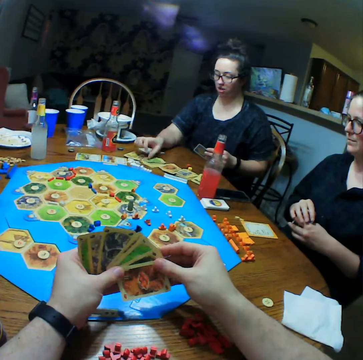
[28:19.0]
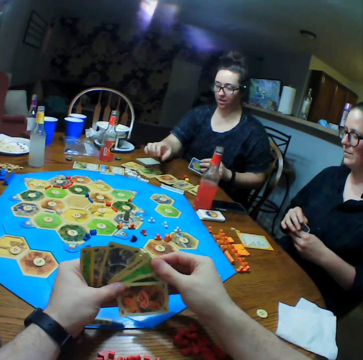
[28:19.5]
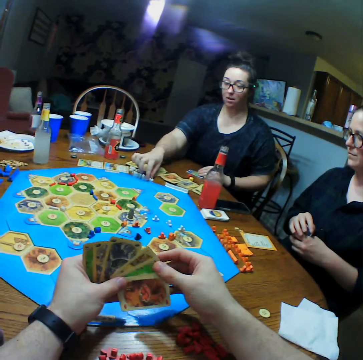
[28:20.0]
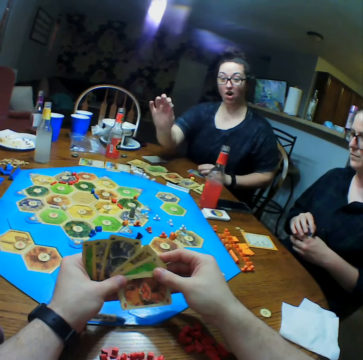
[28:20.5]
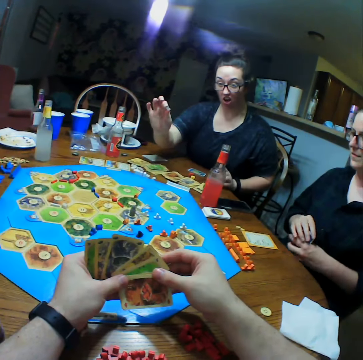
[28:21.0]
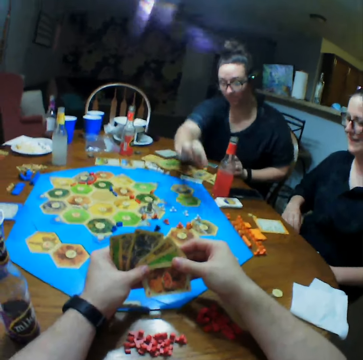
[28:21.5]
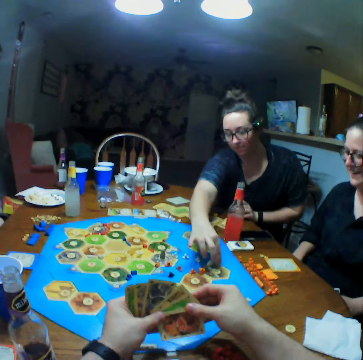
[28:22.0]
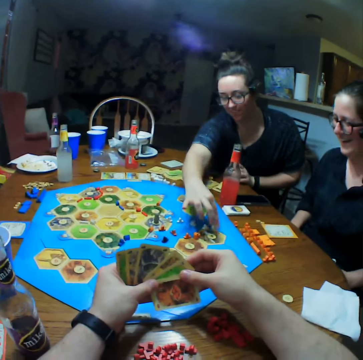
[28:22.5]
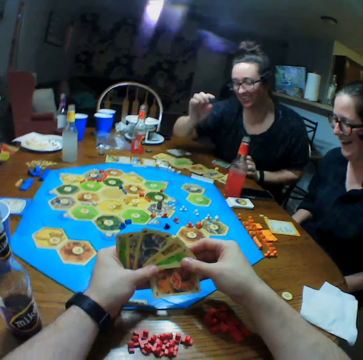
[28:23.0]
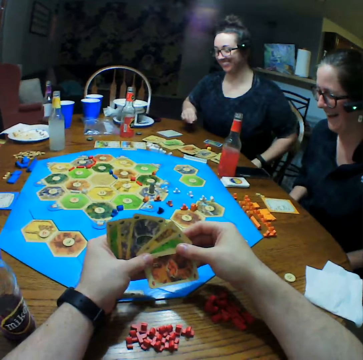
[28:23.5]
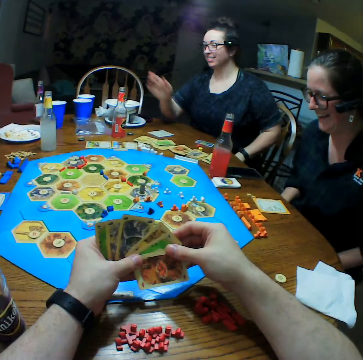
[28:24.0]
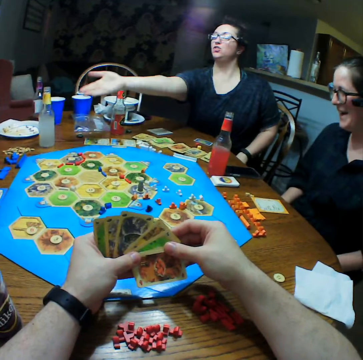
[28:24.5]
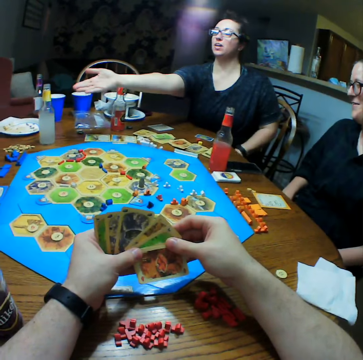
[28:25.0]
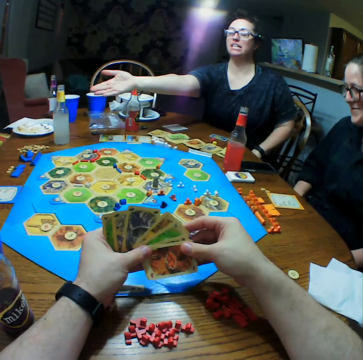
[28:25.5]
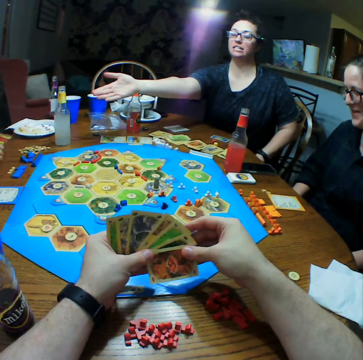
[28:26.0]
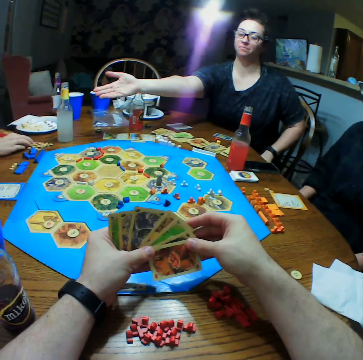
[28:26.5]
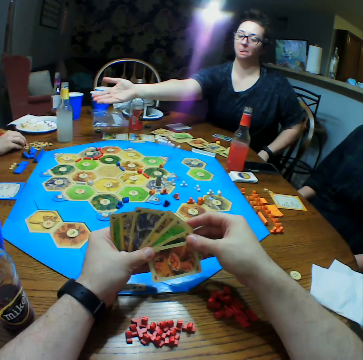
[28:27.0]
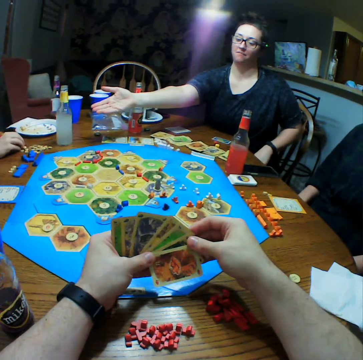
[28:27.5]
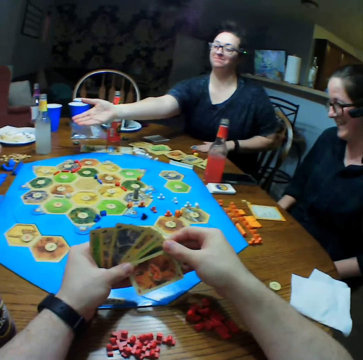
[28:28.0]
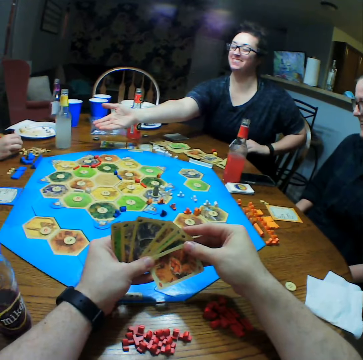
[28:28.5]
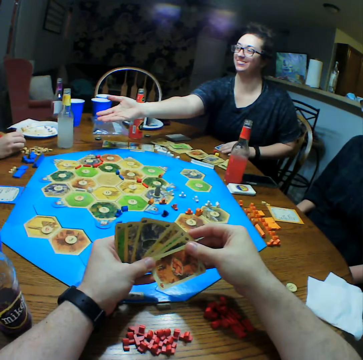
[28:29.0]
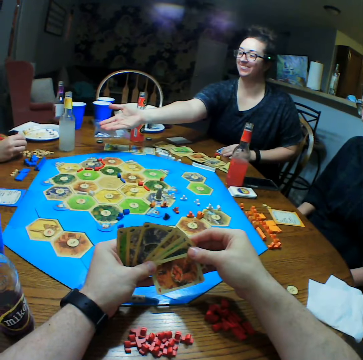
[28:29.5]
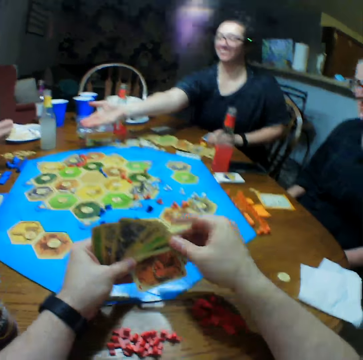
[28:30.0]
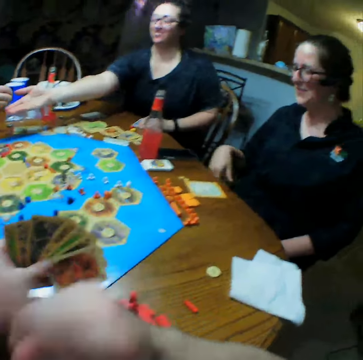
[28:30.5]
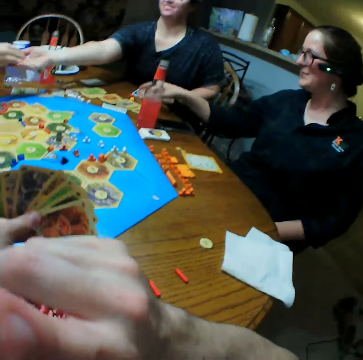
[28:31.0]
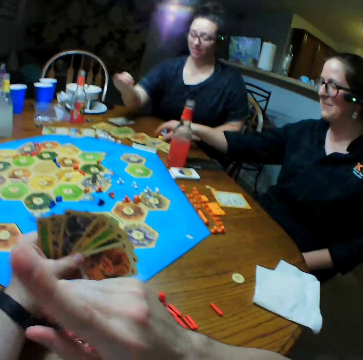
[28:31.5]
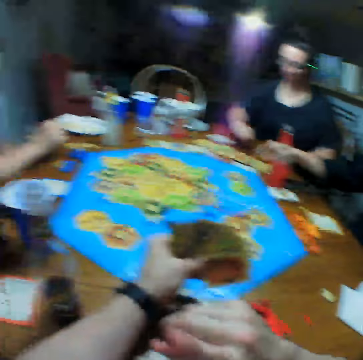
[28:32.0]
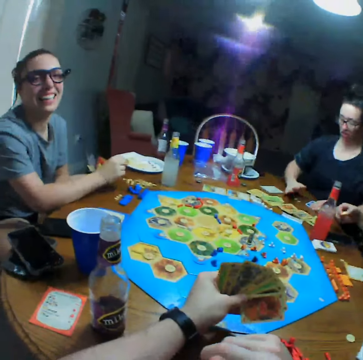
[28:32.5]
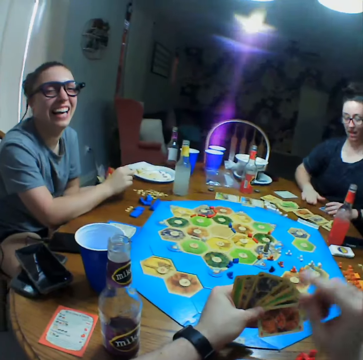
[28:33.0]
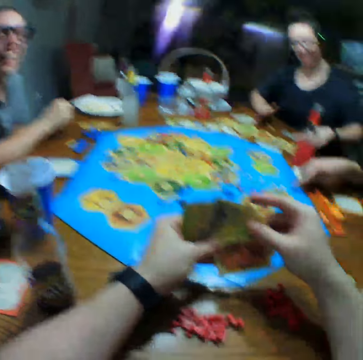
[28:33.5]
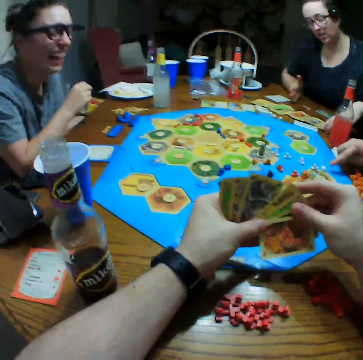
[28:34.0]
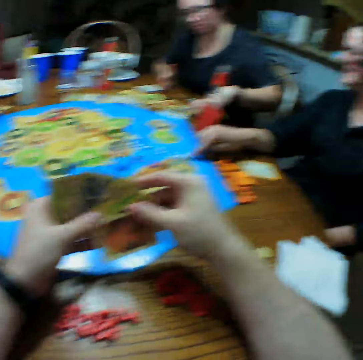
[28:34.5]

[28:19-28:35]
A person stretches a hand. Another person picks up dice. The first person takes the dice. A third person plays the monopoly game. The first person puts the dice on the table. The second person laughs.

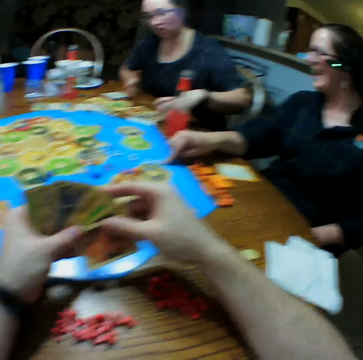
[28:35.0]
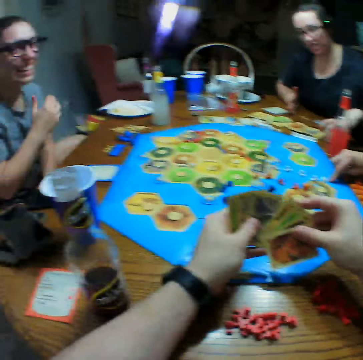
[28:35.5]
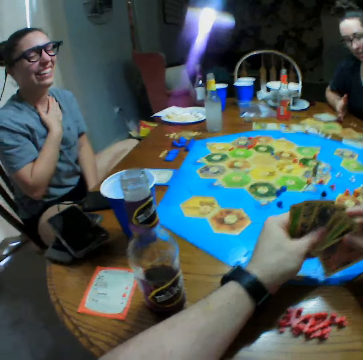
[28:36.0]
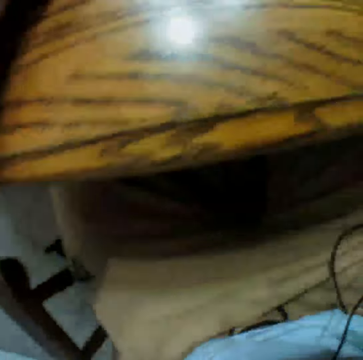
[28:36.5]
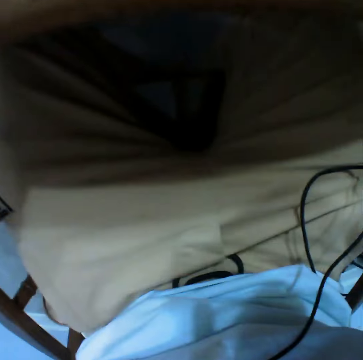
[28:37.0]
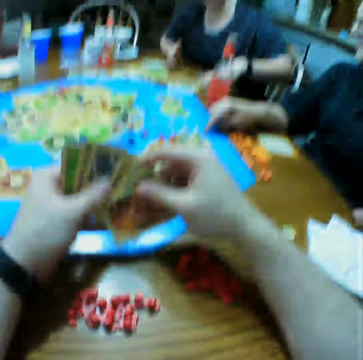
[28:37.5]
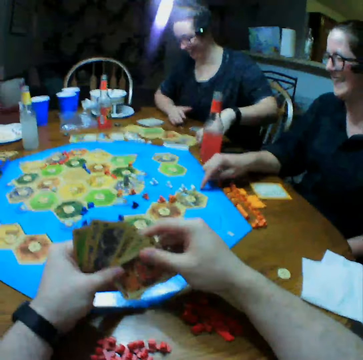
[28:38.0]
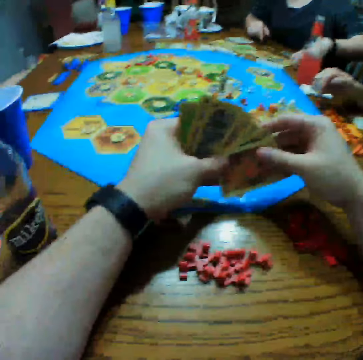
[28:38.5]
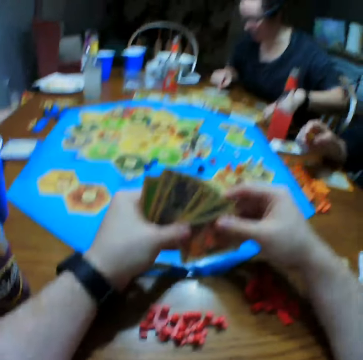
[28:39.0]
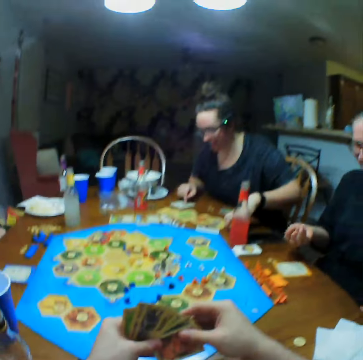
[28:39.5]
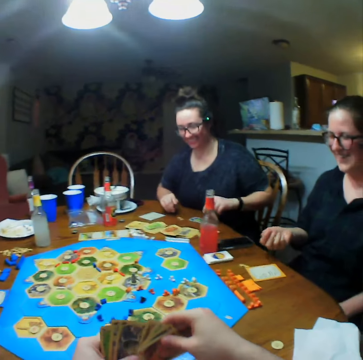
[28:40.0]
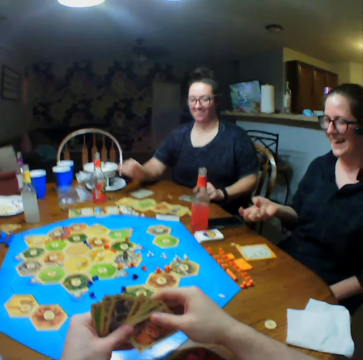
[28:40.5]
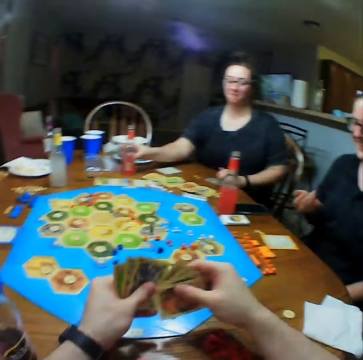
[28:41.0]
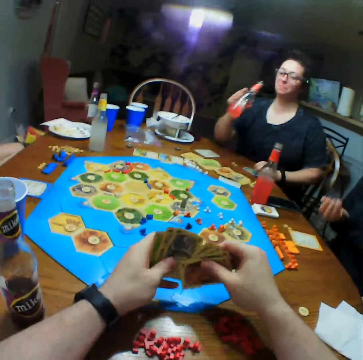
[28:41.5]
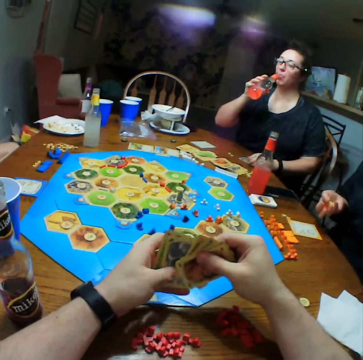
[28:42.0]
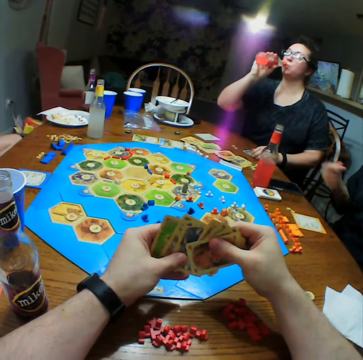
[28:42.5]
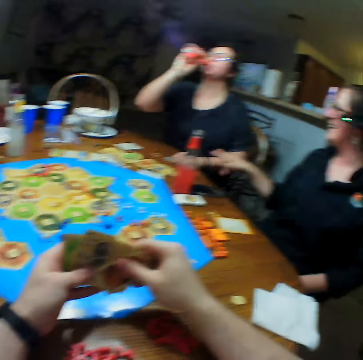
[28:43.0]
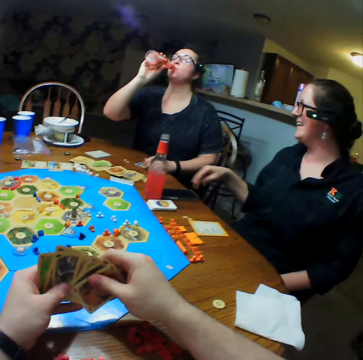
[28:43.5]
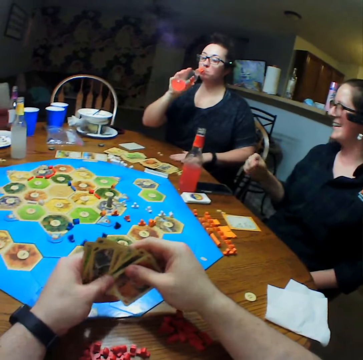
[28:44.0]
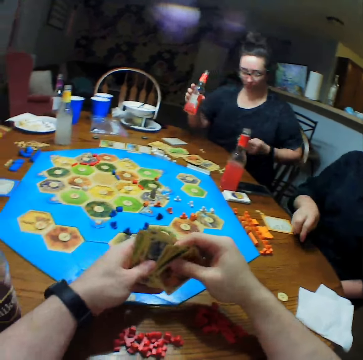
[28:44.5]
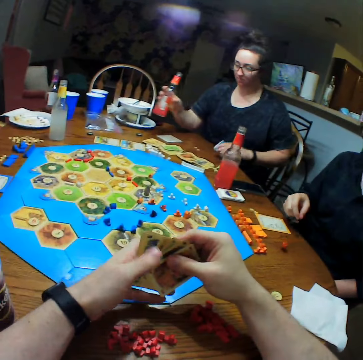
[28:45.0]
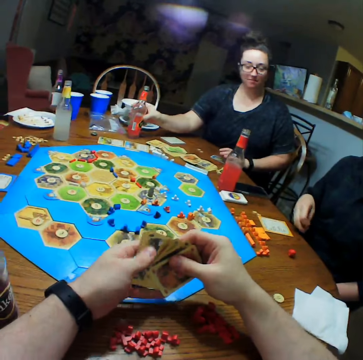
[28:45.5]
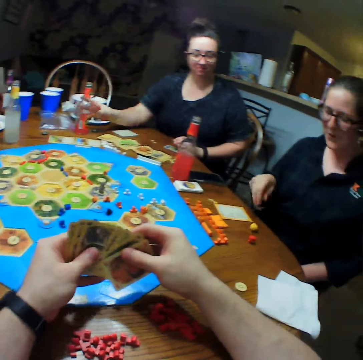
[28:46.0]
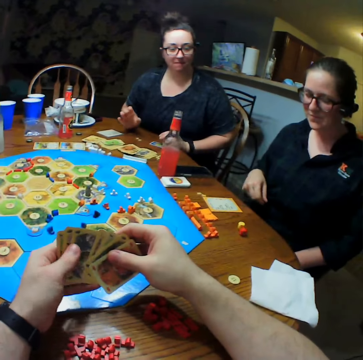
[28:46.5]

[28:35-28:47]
A person touches the monopoly board. The camera wearer looks down the table. Another person points at the cards. A third person takes a bottle on the table. The first person plays monopoly. The second person takes a drink. The first person touches the second person. A fourth person throws the dice on the table. The camera wearer selects cards. The third person puts the bottle on the table.

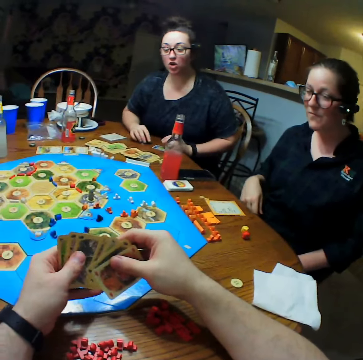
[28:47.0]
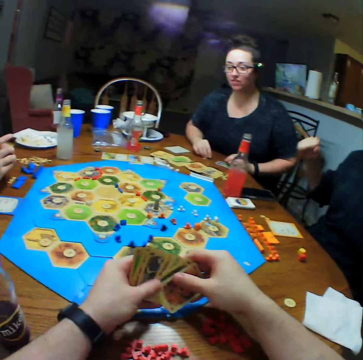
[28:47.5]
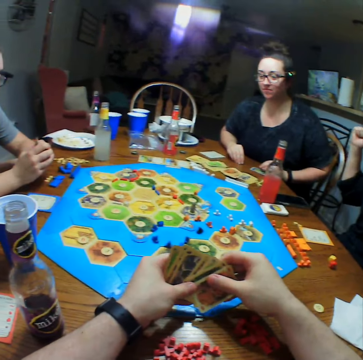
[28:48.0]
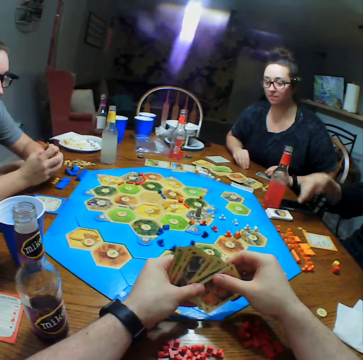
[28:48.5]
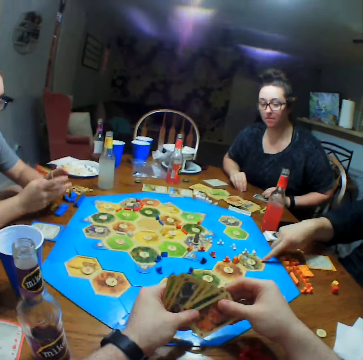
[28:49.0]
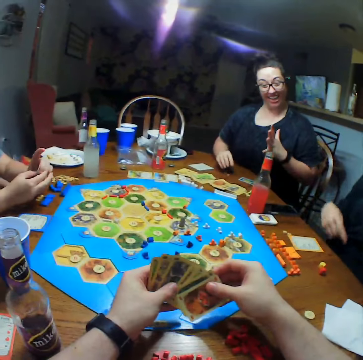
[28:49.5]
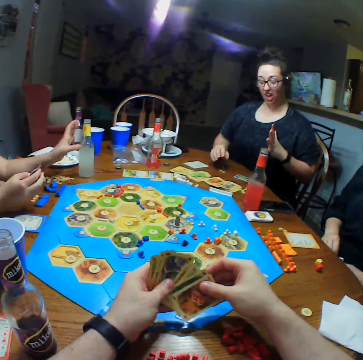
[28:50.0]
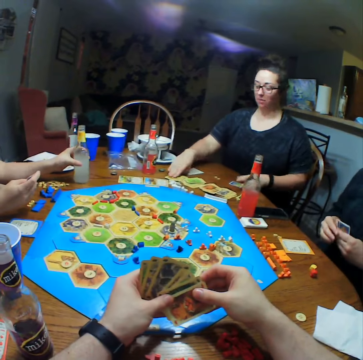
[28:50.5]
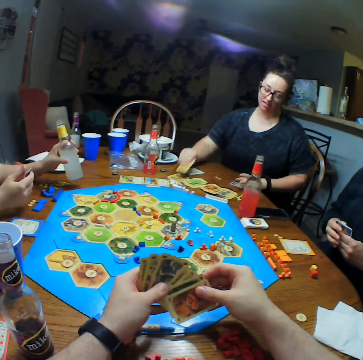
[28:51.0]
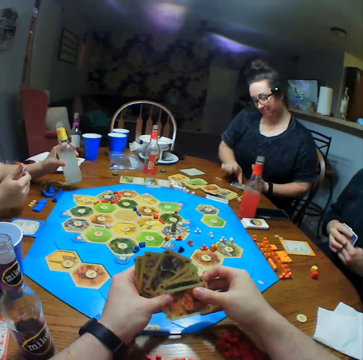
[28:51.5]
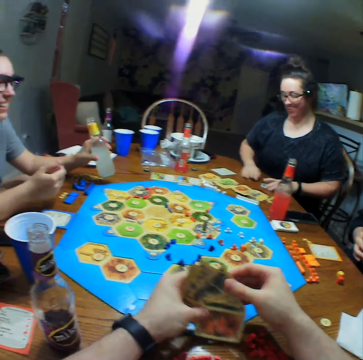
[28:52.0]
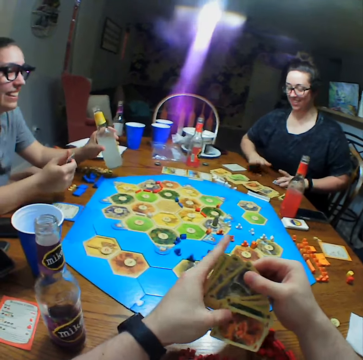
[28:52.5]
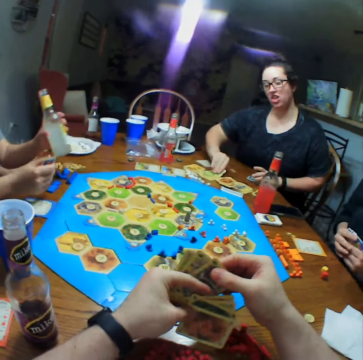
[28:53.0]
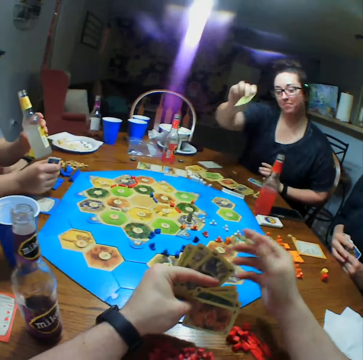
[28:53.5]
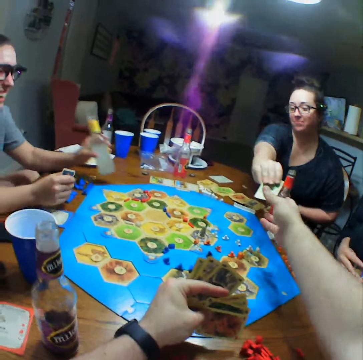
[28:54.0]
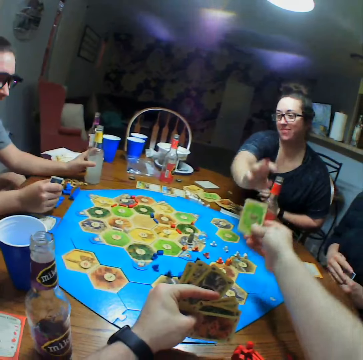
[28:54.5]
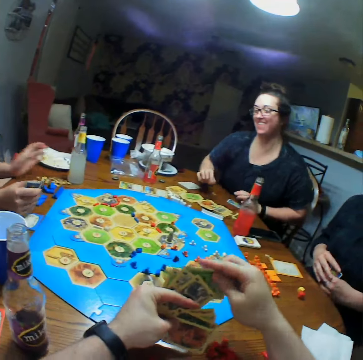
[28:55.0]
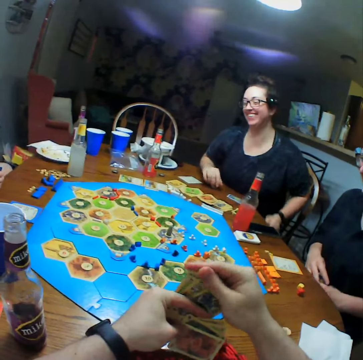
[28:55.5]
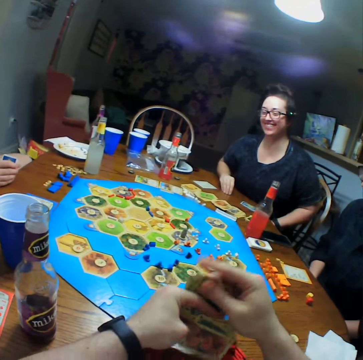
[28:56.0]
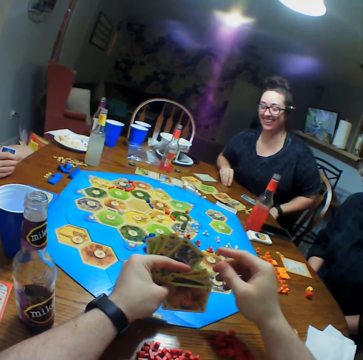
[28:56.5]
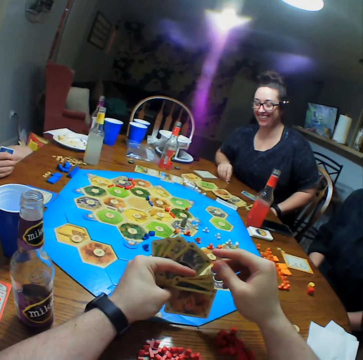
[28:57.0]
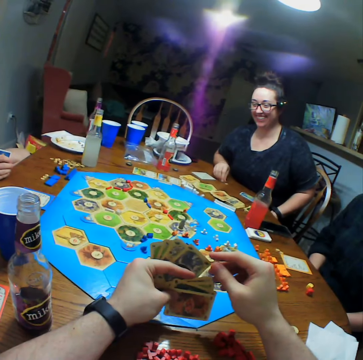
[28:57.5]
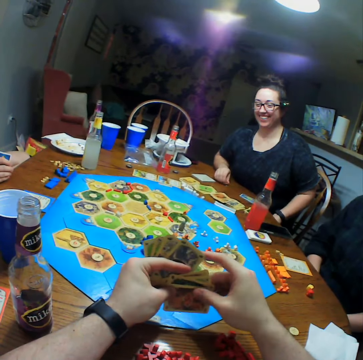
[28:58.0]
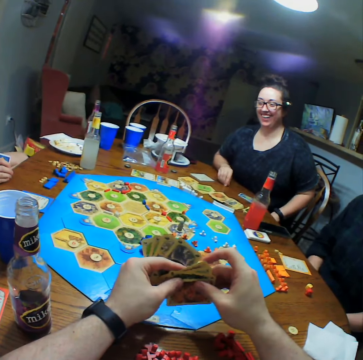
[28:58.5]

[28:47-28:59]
A person throws dice and celebrates. Another person moves hands. A third person takes a drink. The second person picks a card. The camera wearer takes the card.
